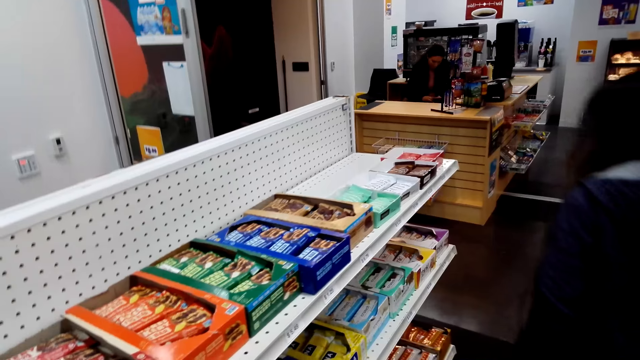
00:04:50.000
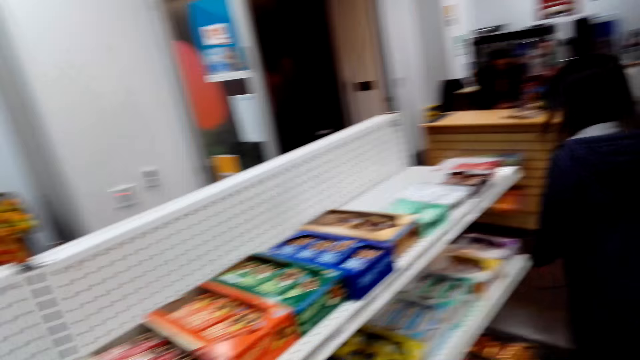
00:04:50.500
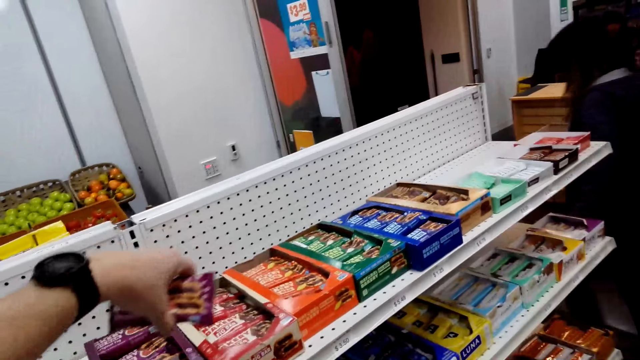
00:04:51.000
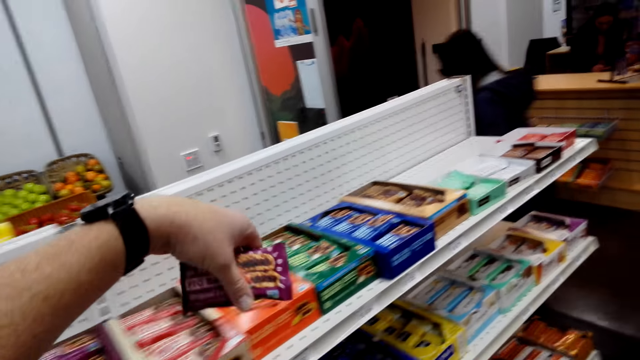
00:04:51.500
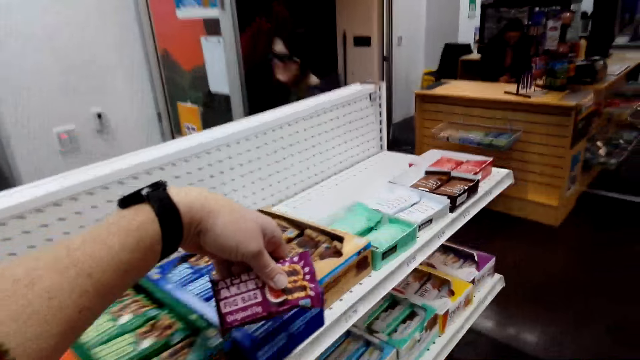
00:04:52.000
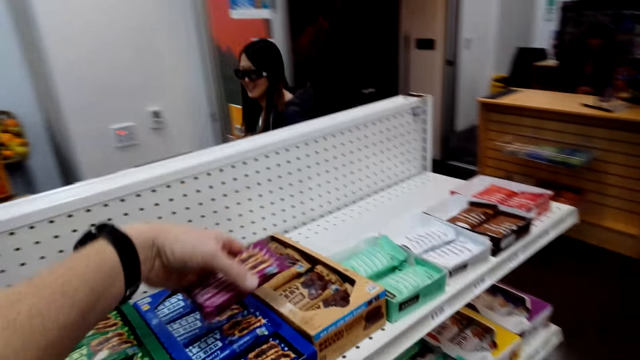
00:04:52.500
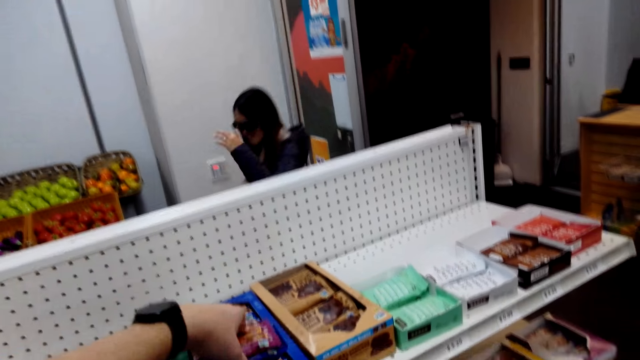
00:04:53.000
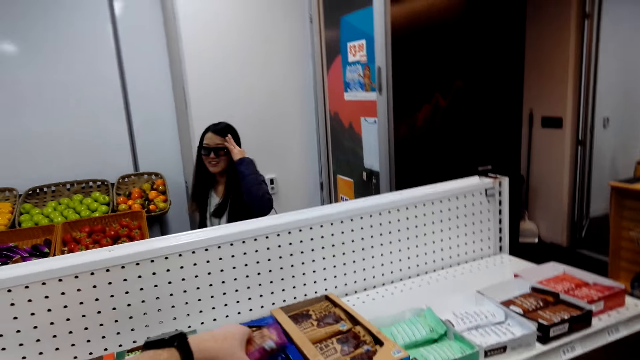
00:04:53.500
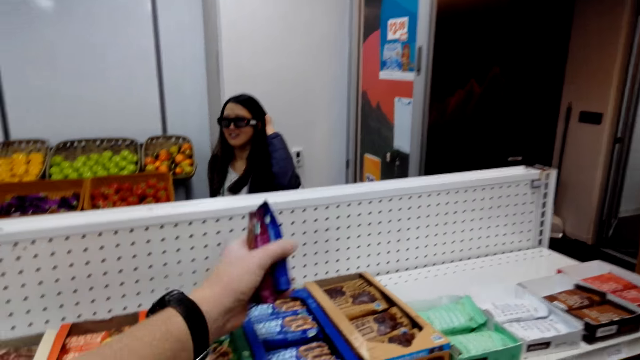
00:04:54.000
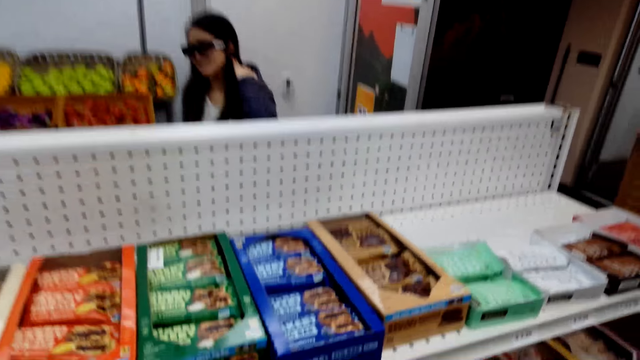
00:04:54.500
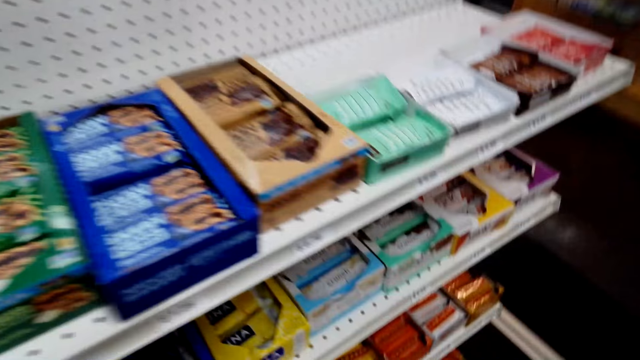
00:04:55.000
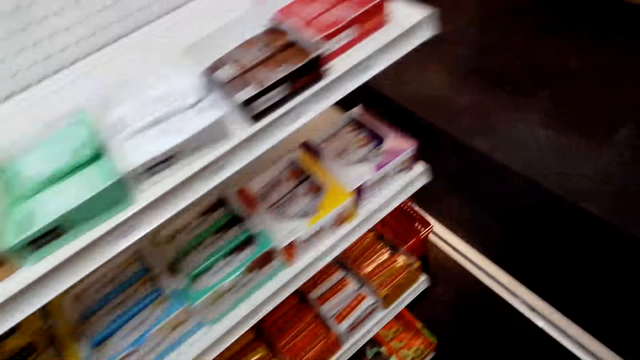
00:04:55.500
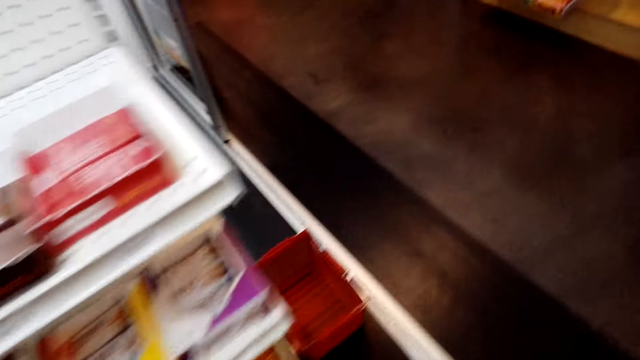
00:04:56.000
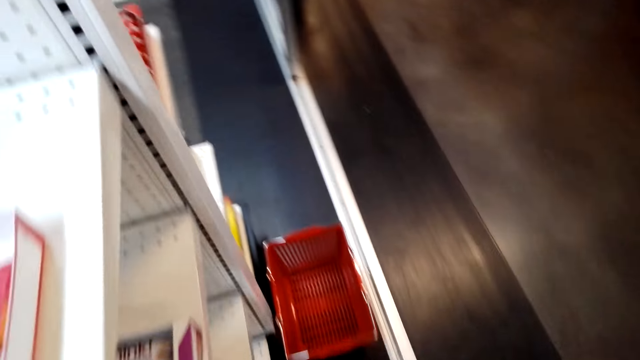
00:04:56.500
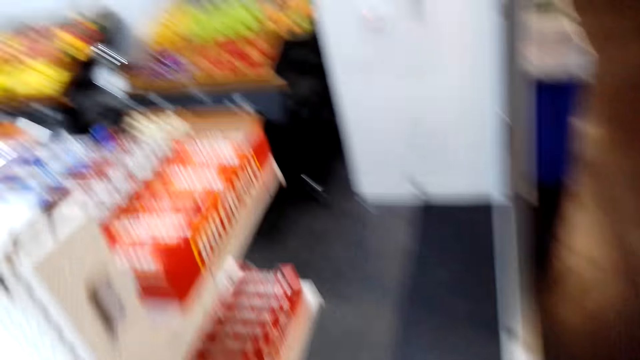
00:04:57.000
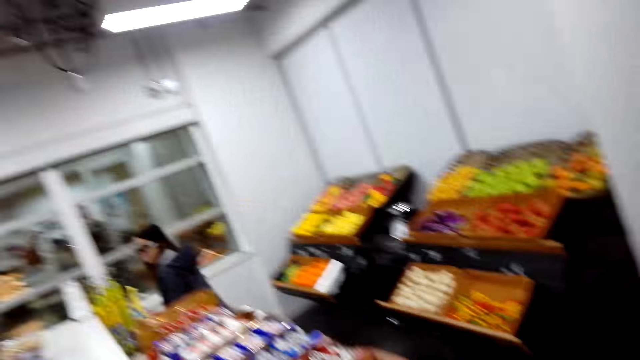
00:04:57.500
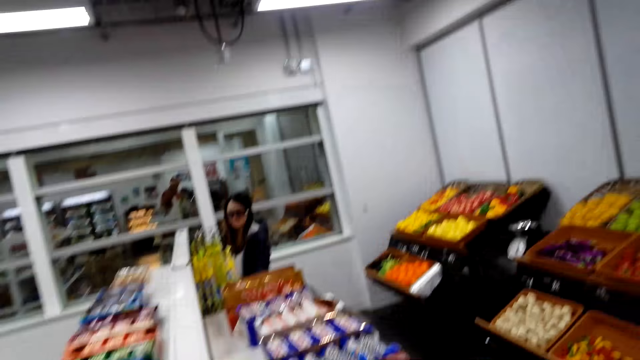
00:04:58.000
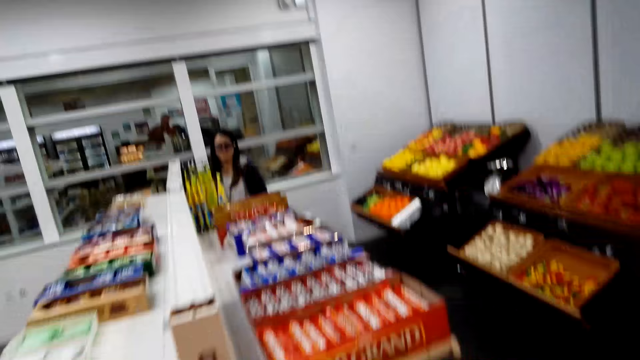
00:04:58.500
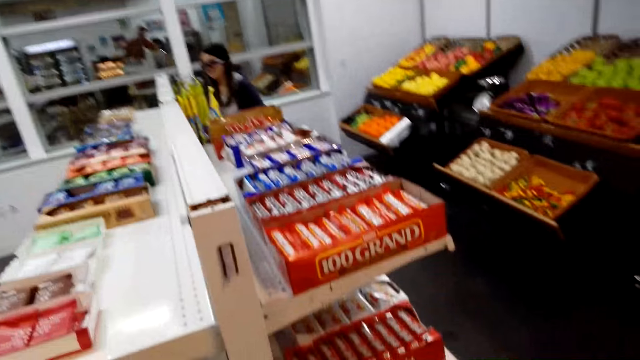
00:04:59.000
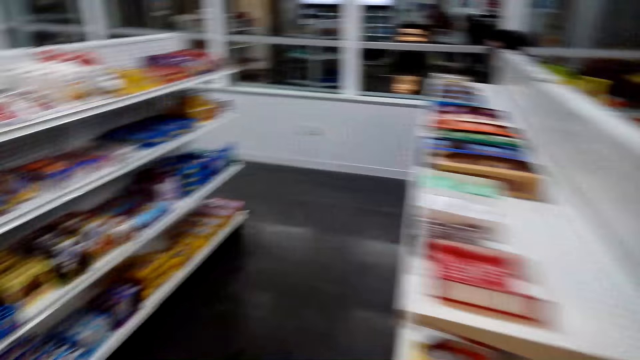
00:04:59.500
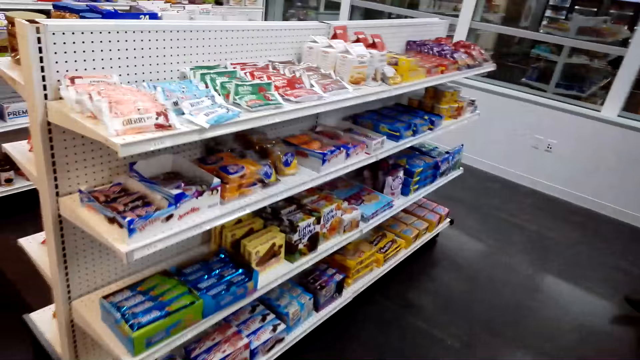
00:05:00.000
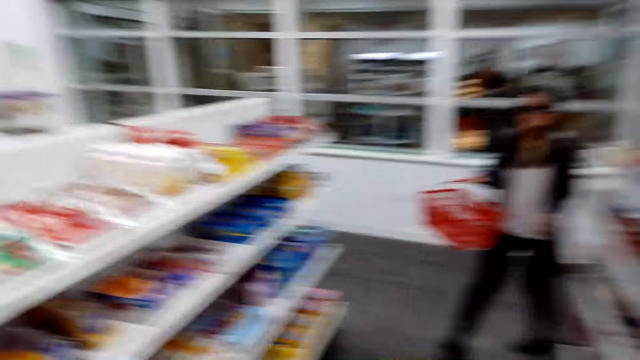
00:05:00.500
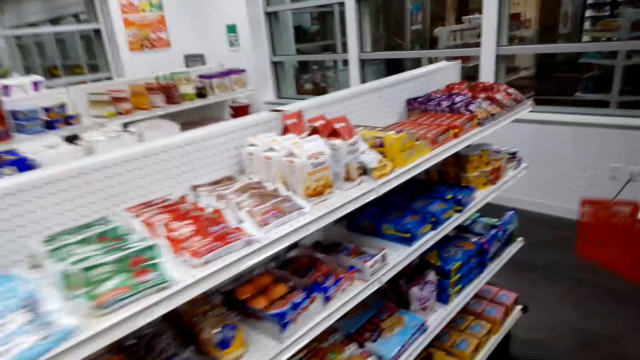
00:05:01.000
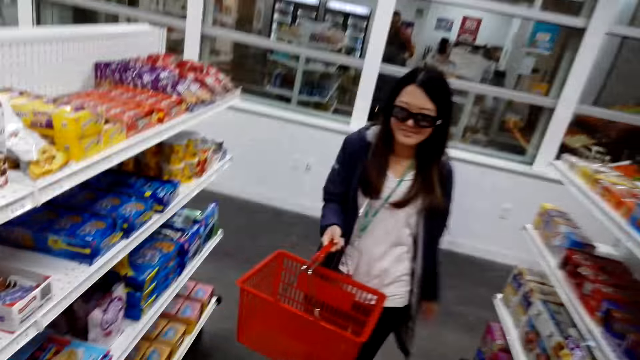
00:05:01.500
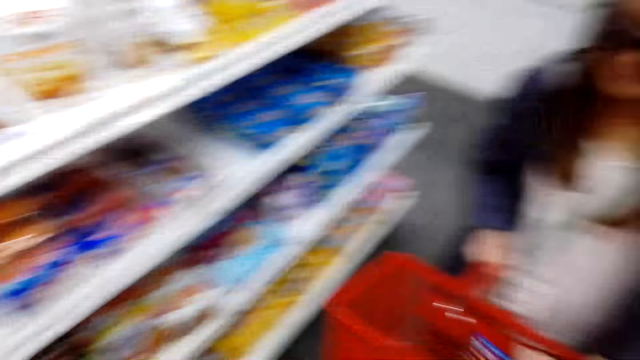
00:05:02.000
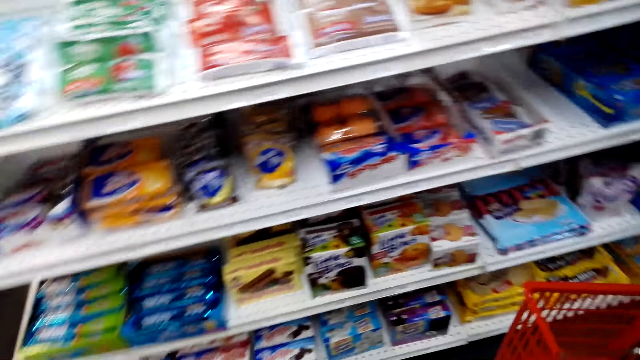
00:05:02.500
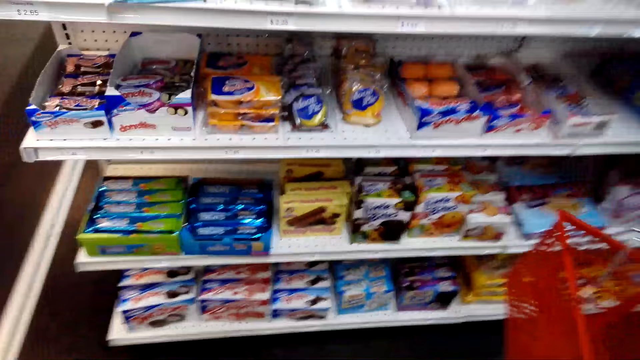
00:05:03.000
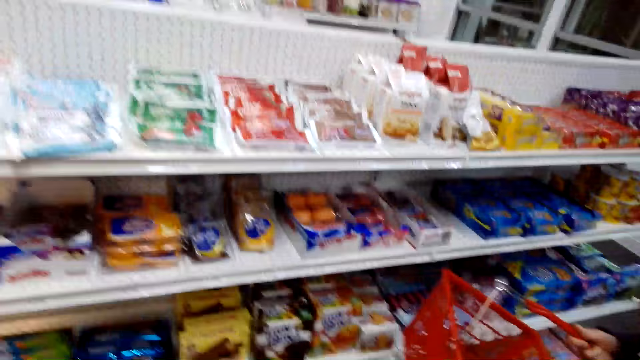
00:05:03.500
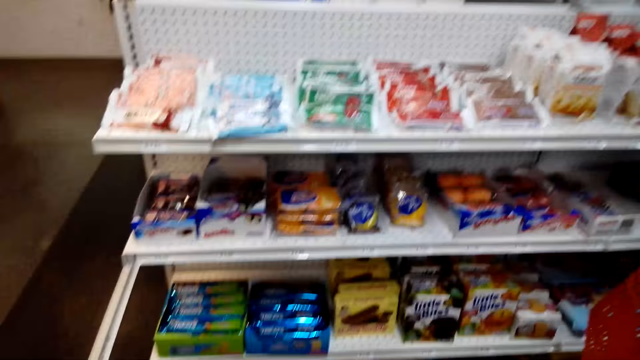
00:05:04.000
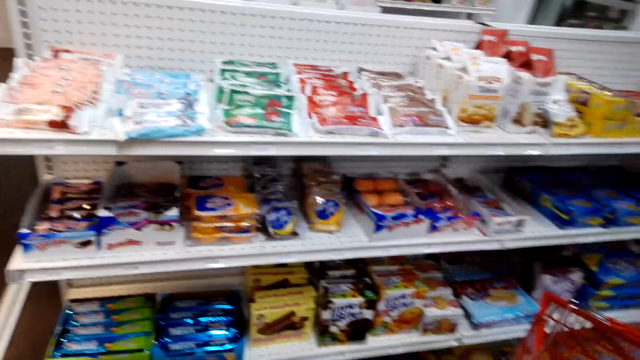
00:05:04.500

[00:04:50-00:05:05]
The lady walks in the store. The camera wearer picks up fig bars from the shelf. They walk. They pick up a packet of snack from the shelf. They talk to the lady. They walk, go round the shelves, stop, and walk. They put the fig bars in the shopping basket. They walk to the lady.

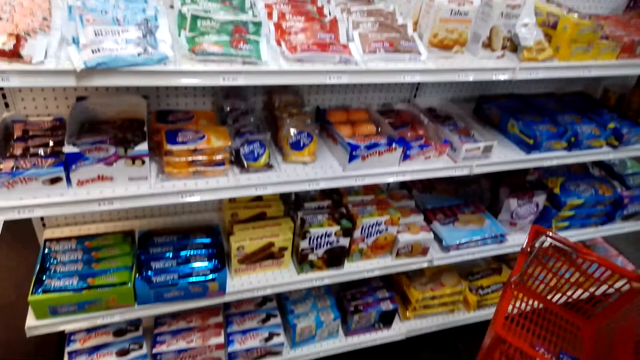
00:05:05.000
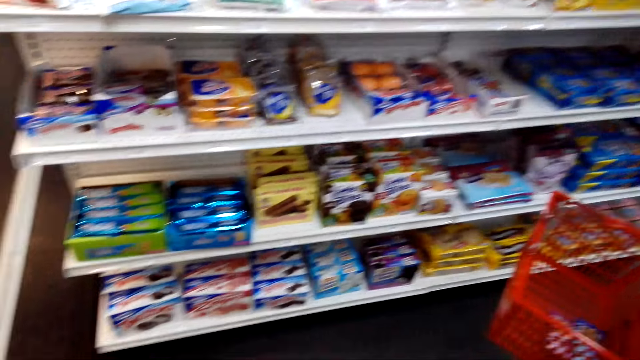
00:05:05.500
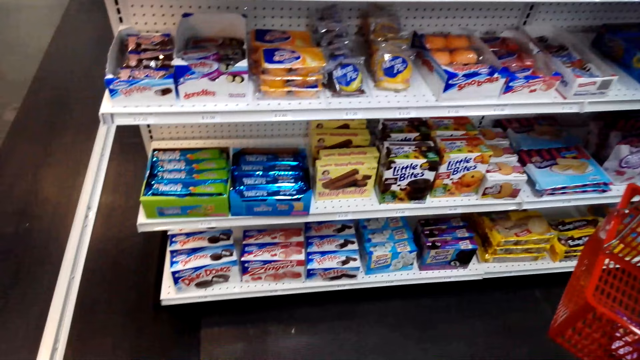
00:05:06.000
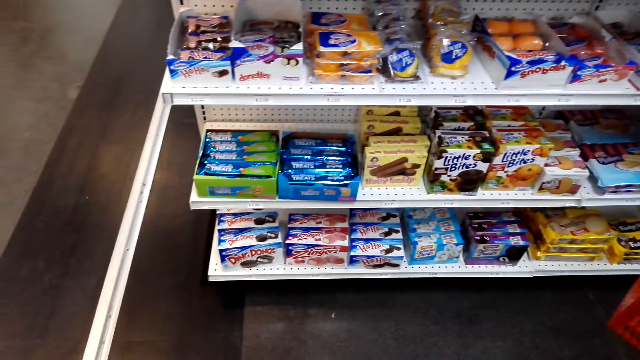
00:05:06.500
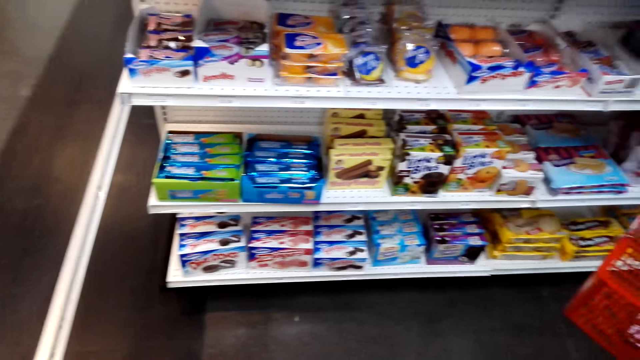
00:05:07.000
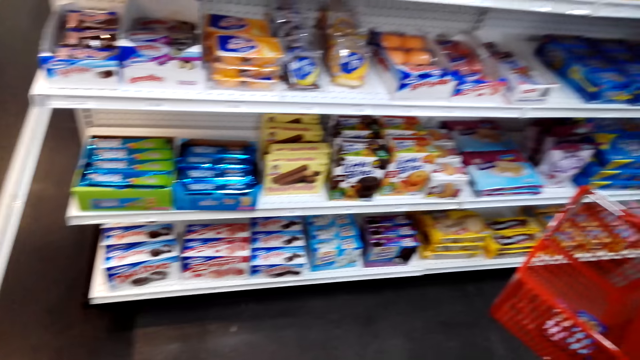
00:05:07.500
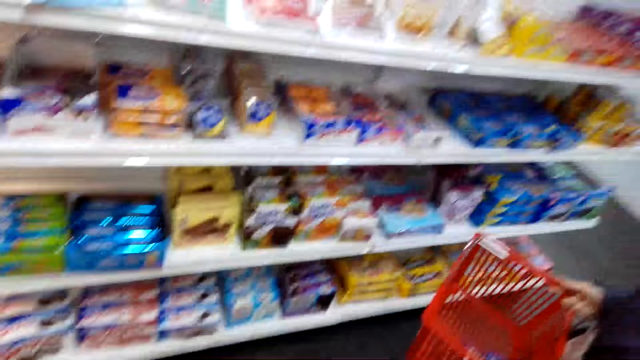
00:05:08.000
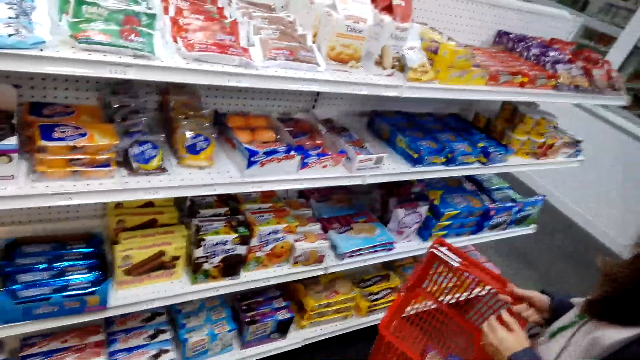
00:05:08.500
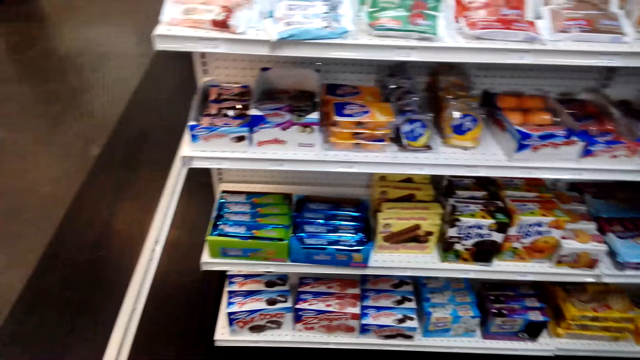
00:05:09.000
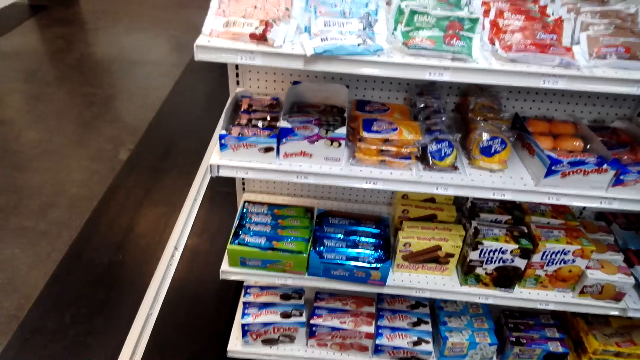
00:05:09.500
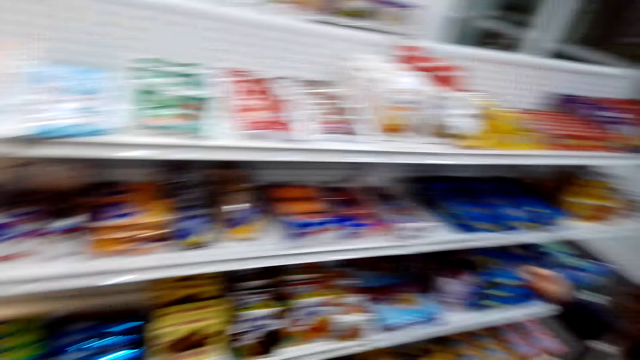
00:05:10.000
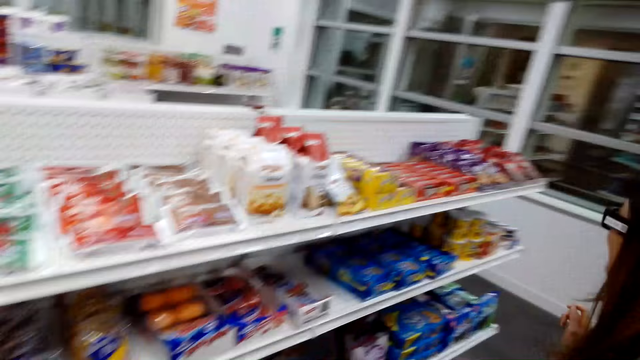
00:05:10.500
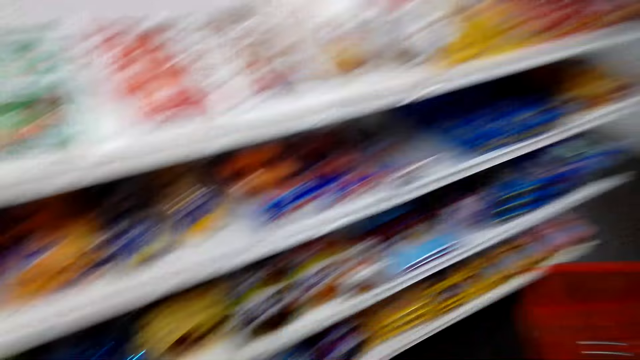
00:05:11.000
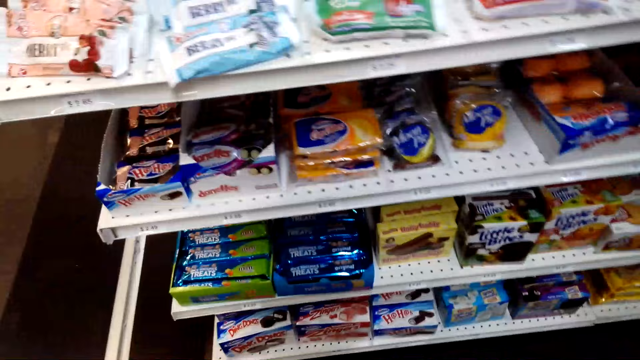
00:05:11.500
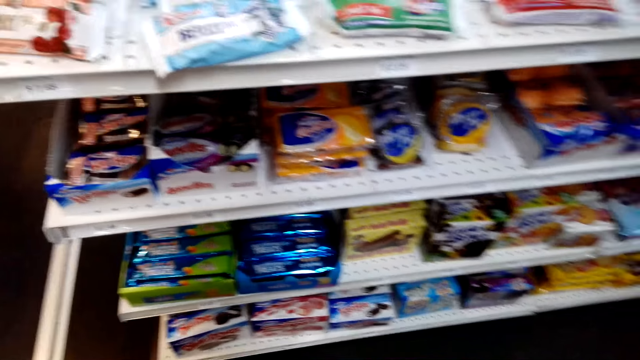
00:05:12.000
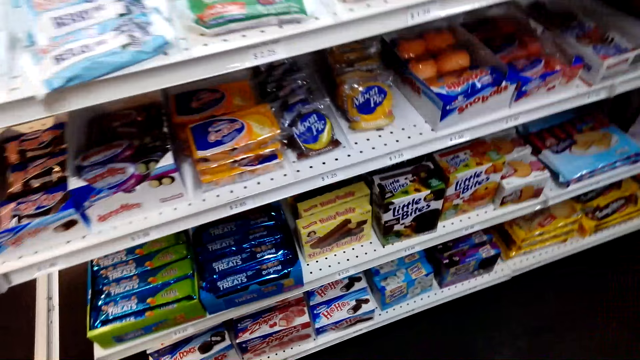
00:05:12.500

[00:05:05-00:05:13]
The camera wearer puts the snacks in the basket. The lady holds the basket and lowers her hand from something. The camera wearer stands at the shelves and speaks to the lady. The lady stands beside the camera wearer.
